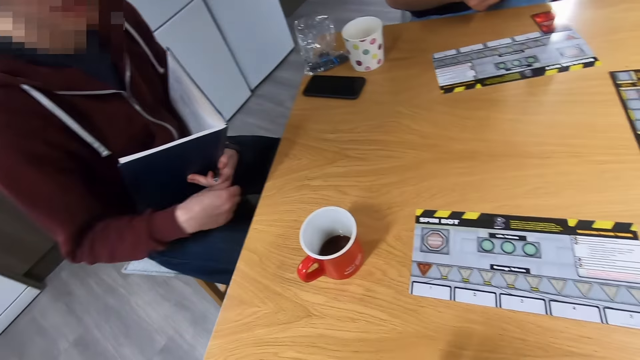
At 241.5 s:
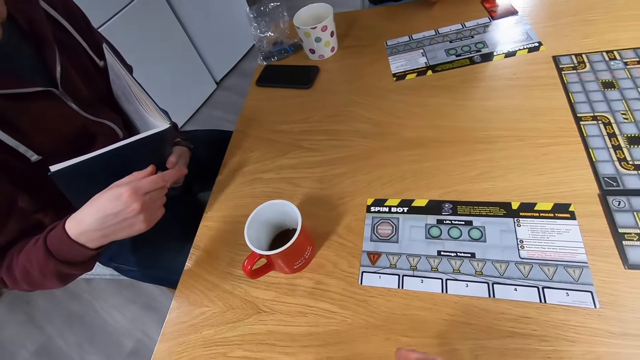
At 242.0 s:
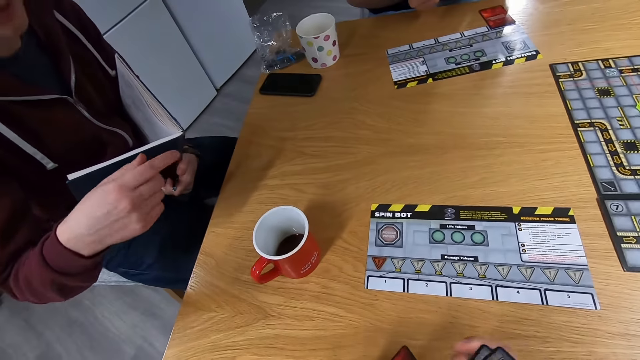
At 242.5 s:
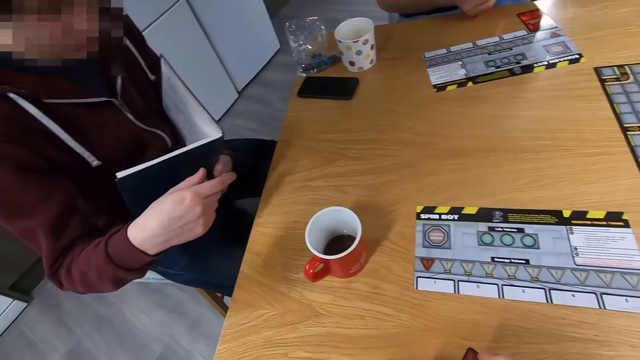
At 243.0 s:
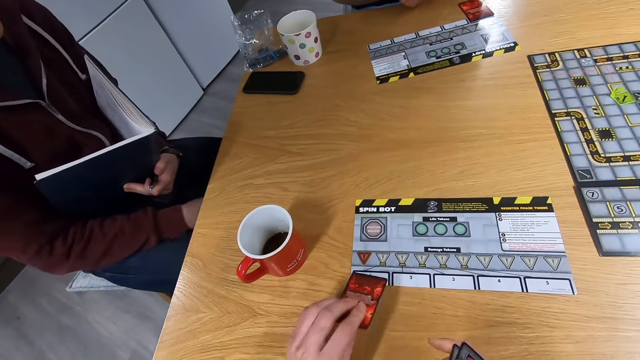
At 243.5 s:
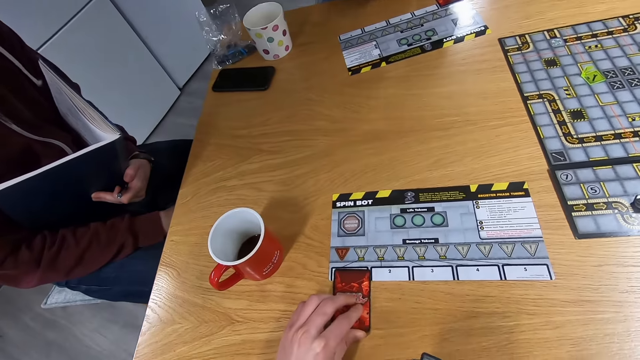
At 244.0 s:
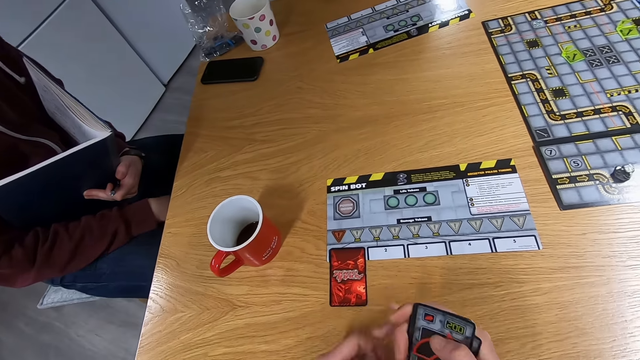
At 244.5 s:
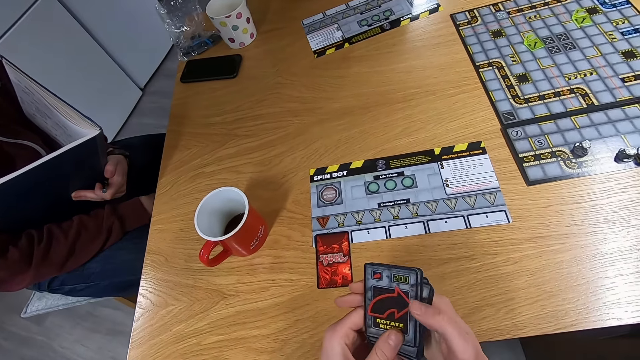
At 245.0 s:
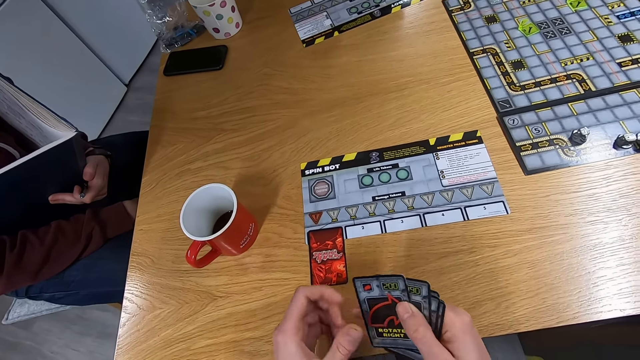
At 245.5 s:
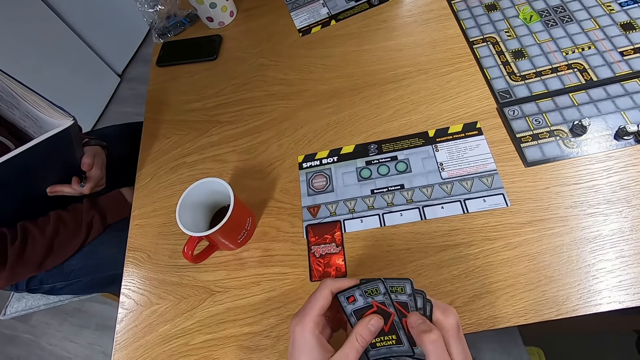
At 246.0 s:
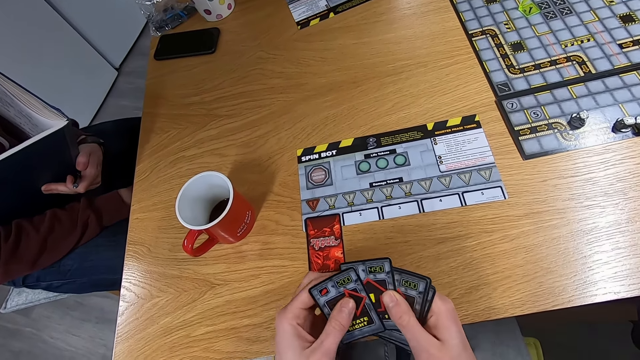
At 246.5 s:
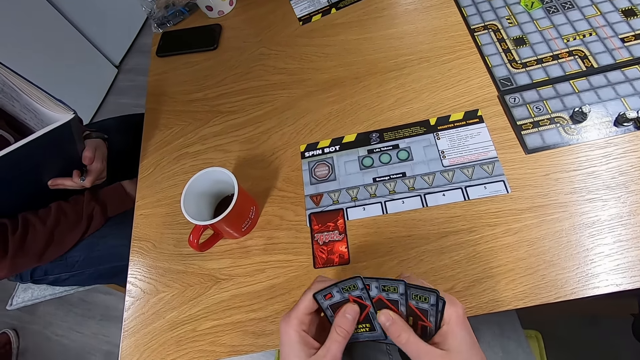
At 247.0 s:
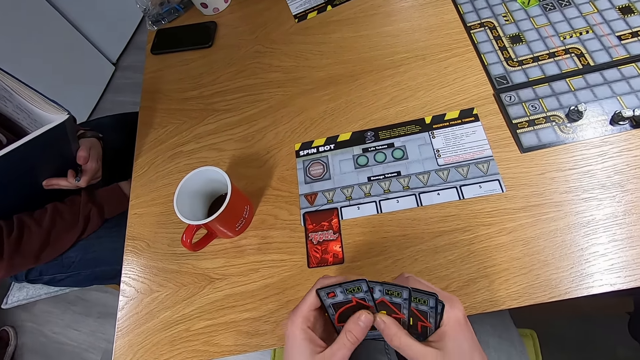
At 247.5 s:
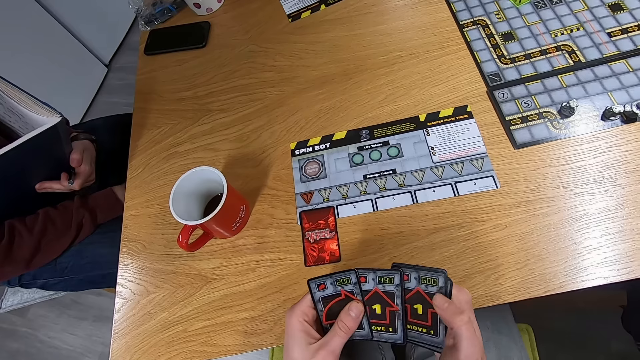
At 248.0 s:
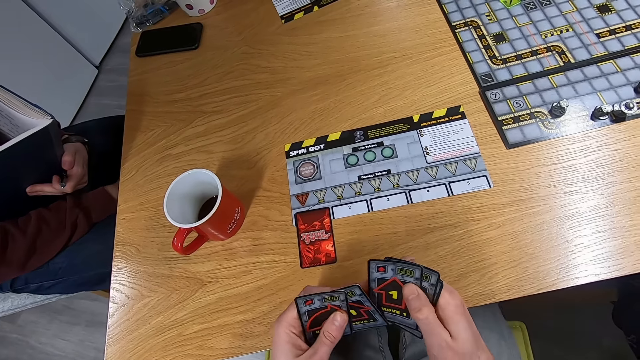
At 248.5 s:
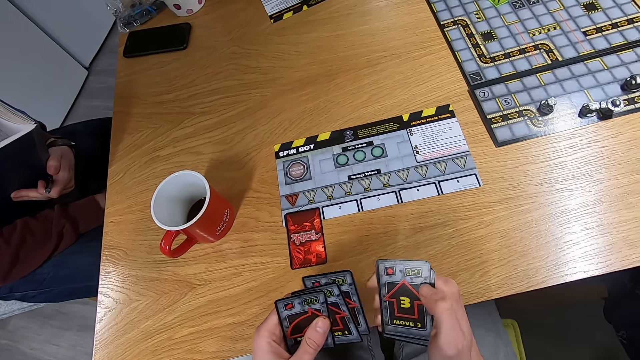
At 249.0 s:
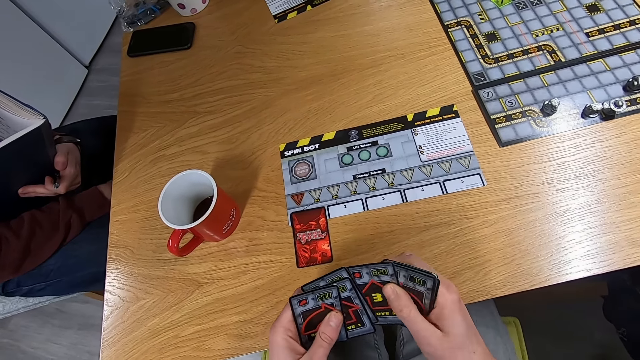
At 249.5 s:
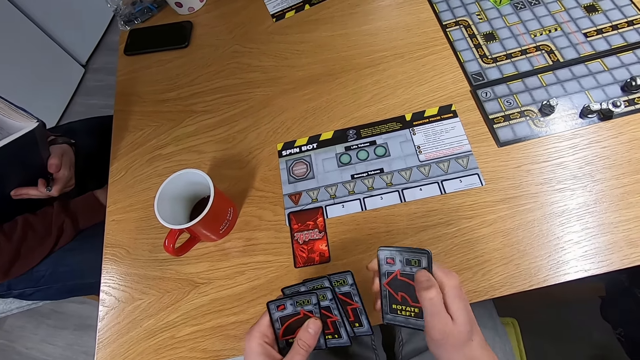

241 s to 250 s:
The camera wearer stares at a man. The man talks with the camera wearer. Another man swings the right hand. The camera wearer drops the card on the desk. They shuffle the cards on the hands.

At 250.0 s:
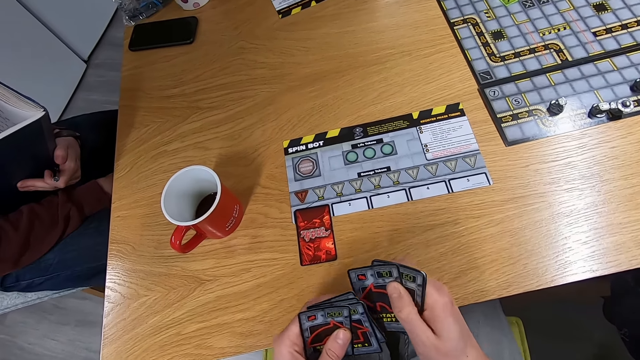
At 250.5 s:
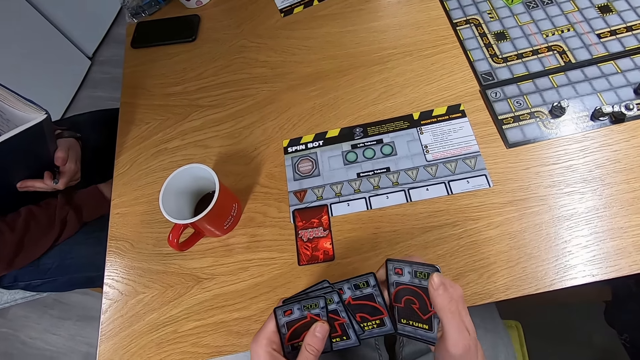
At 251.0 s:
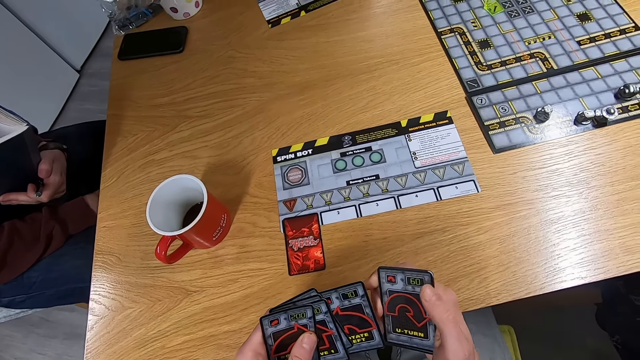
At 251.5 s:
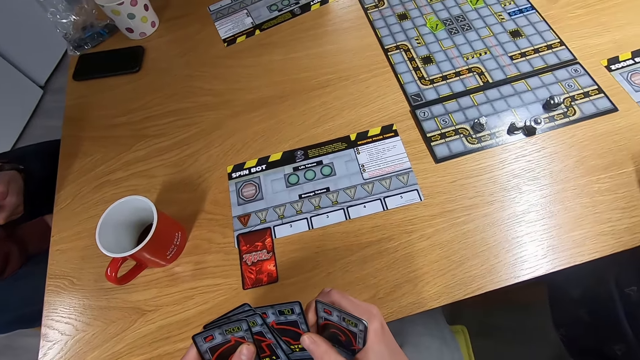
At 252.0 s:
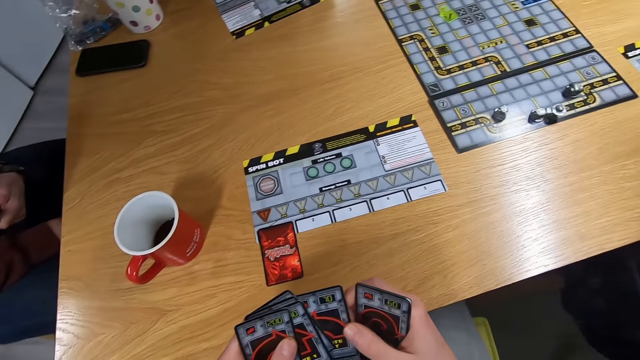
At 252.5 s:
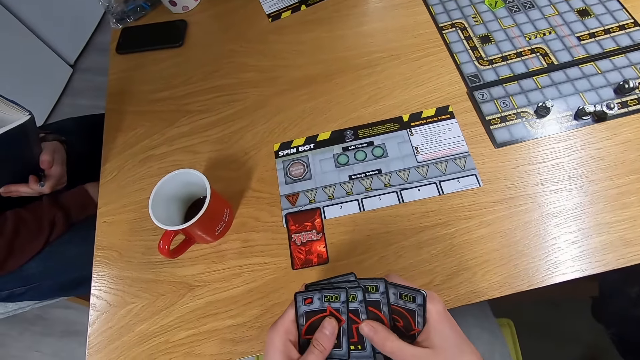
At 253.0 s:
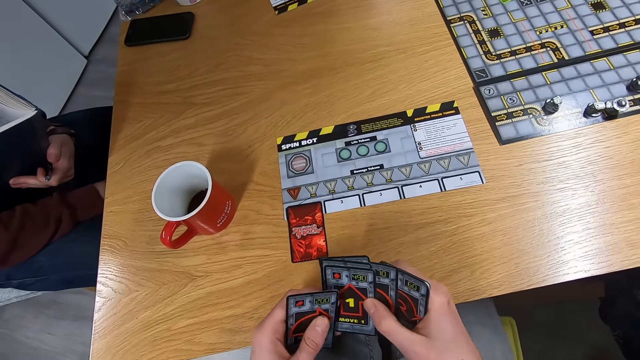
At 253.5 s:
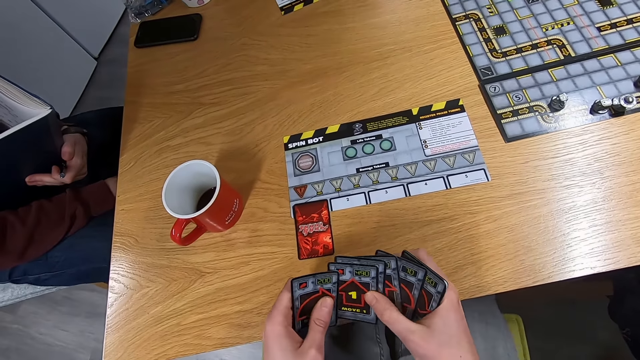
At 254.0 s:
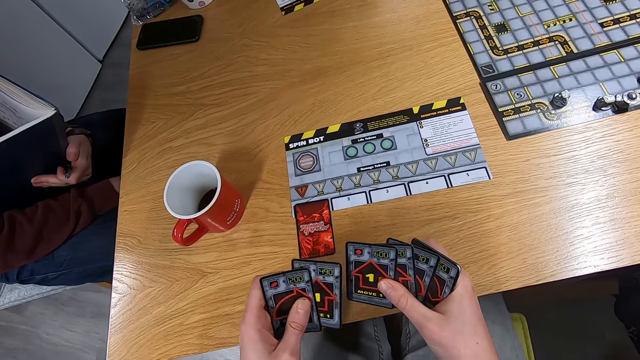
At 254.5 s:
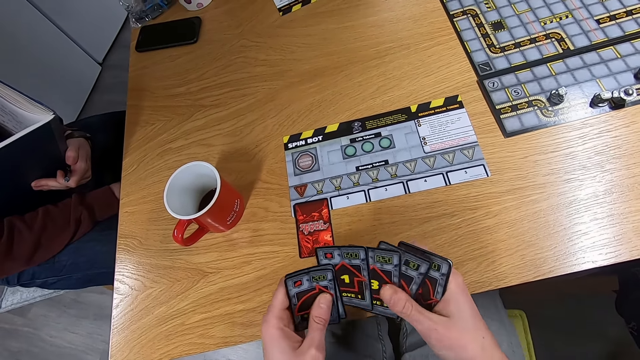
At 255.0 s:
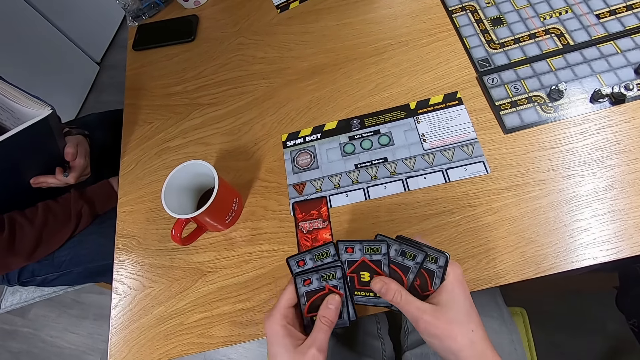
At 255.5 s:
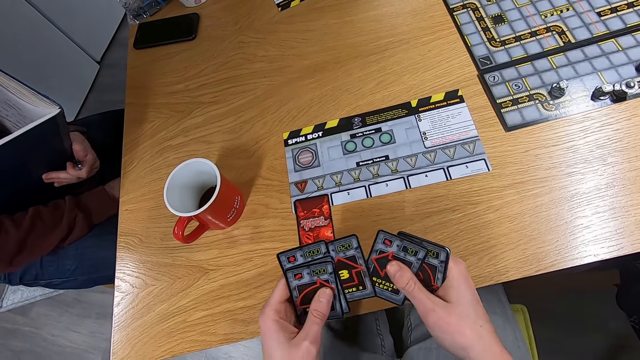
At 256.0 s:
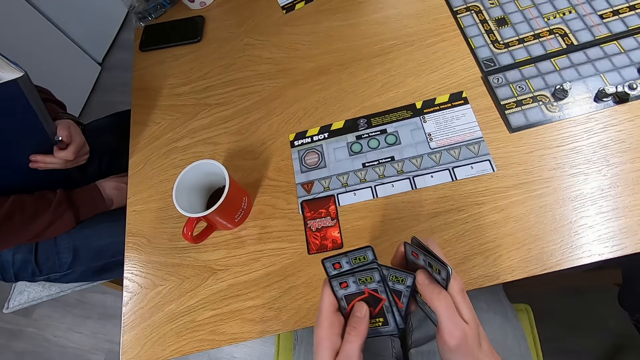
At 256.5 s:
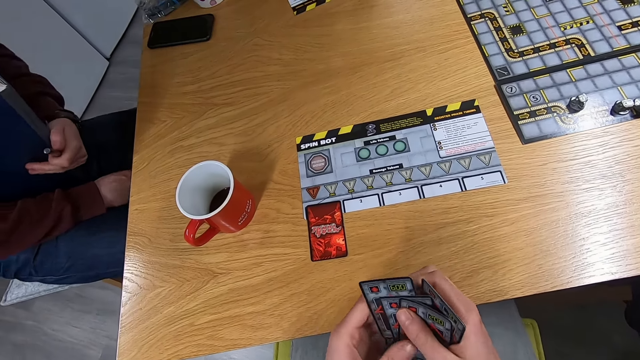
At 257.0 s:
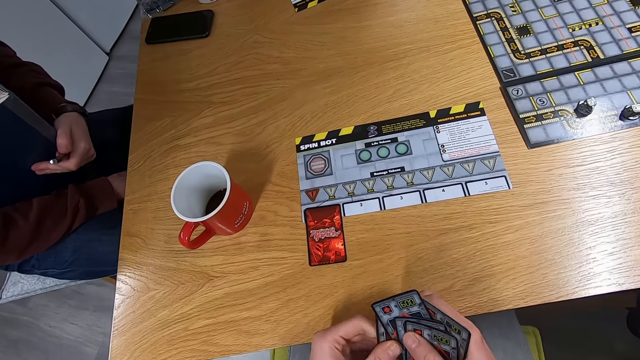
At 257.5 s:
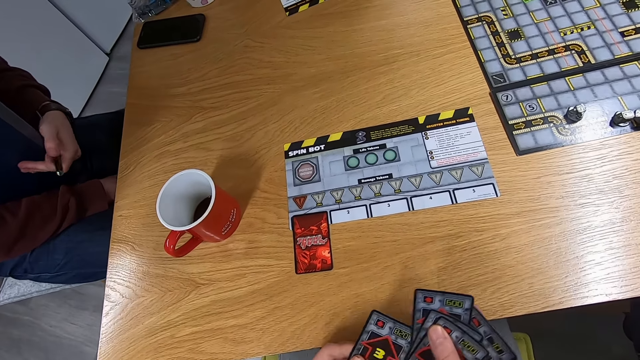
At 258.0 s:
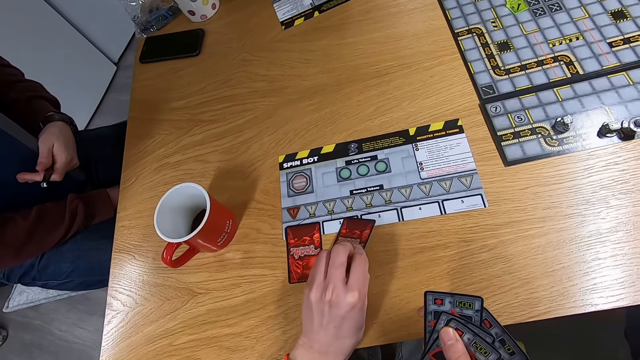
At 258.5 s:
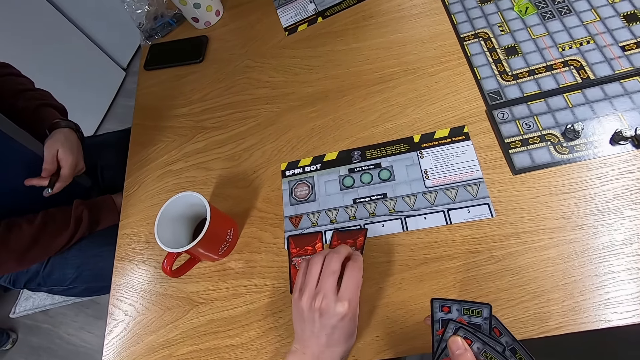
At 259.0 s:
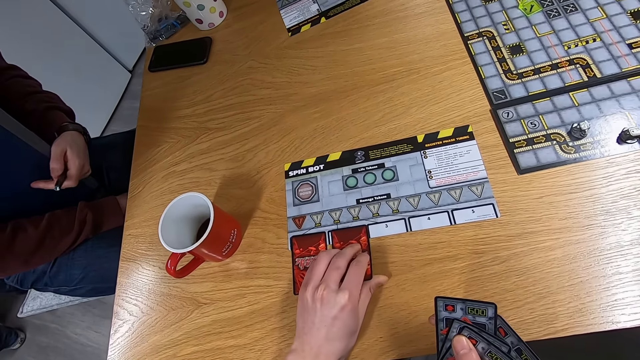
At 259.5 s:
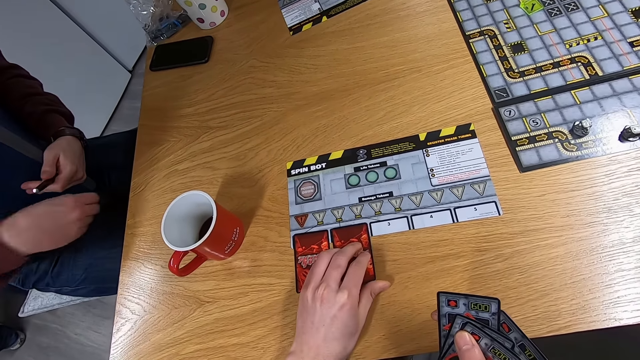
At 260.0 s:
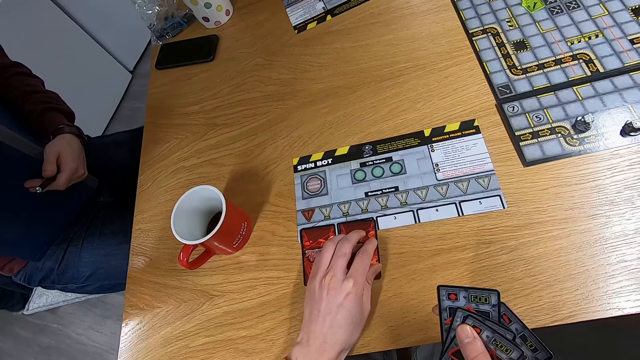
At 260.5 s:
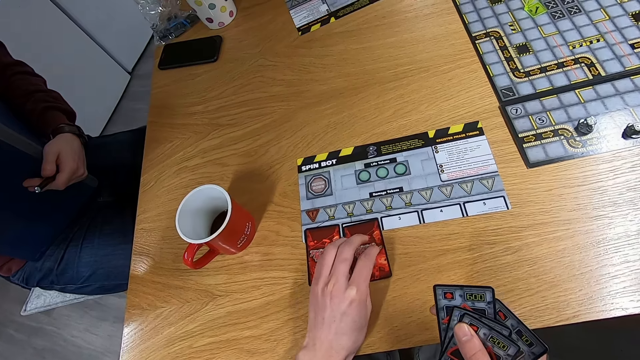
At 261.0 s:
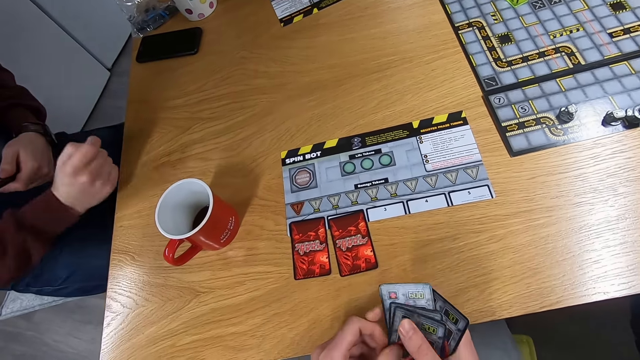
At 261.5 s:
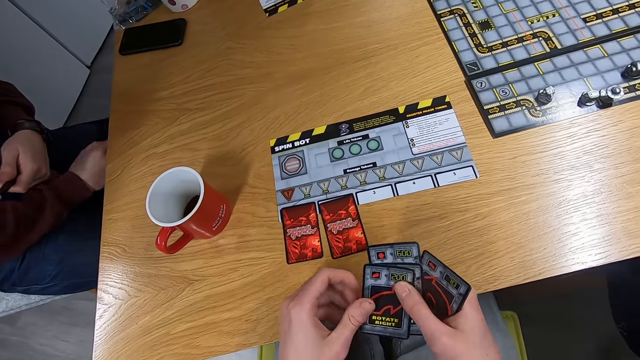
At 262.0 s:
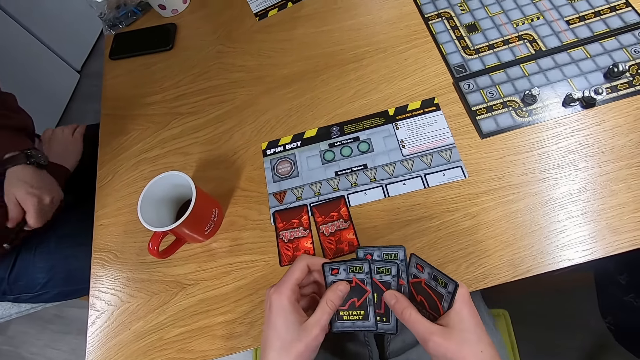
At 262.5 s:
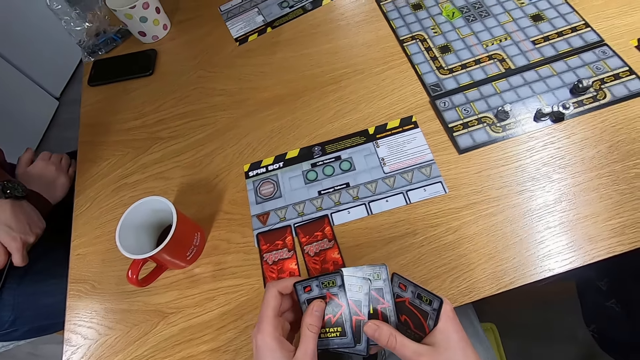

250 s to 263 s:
The camera wearer stares at the board game. They shuffle the cards on the hands. They pick up the card with the left hand. They drop the card on the desk. A man swings the right hand. The man touches something. The man swings the right hand. The camera wearer shuffles the cards on the hands.
